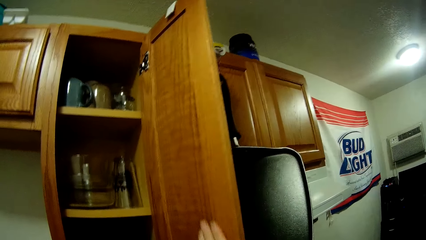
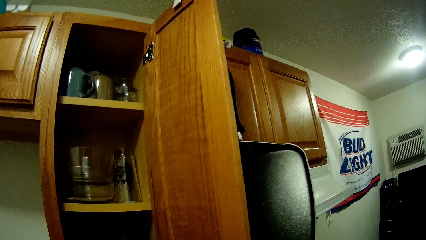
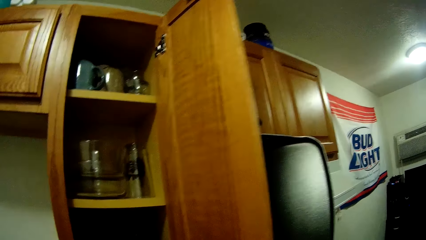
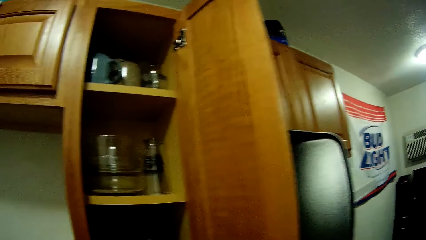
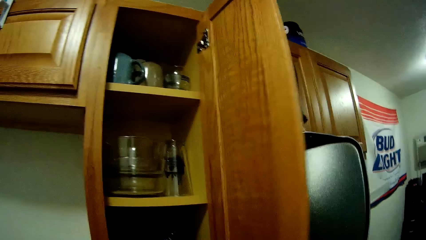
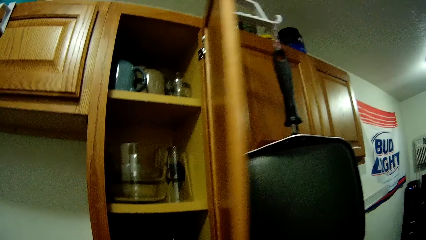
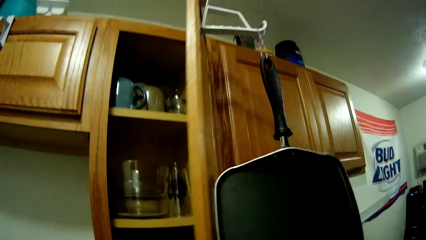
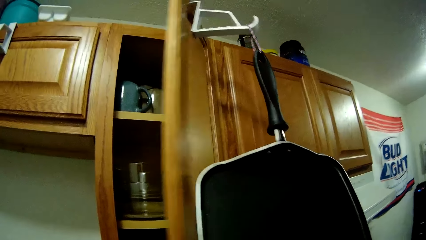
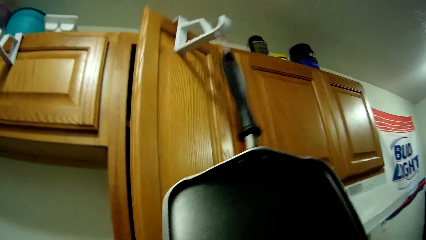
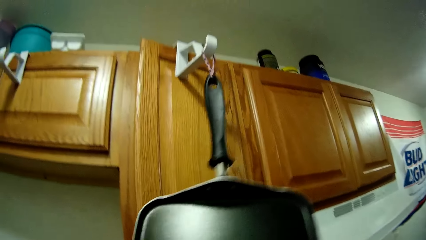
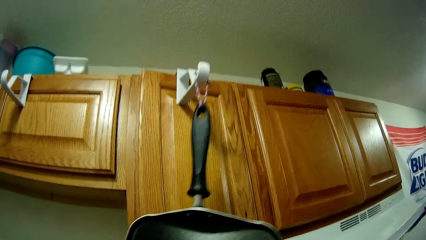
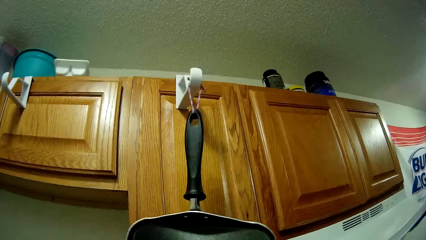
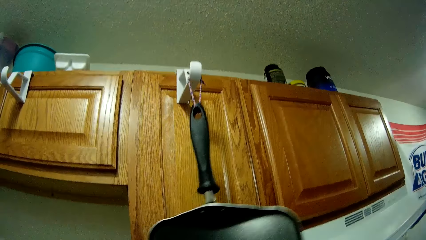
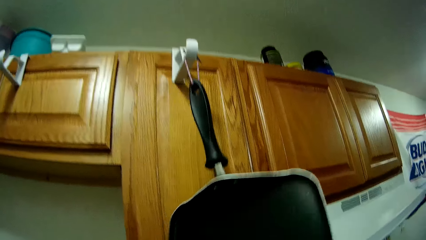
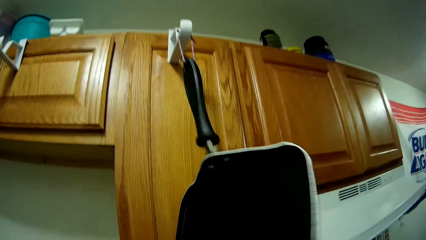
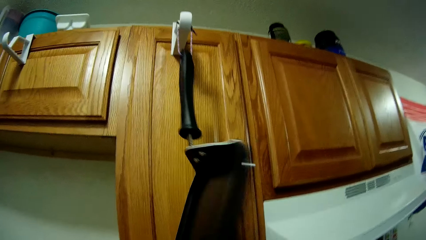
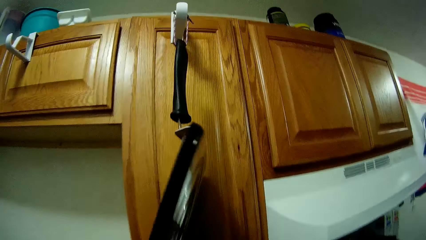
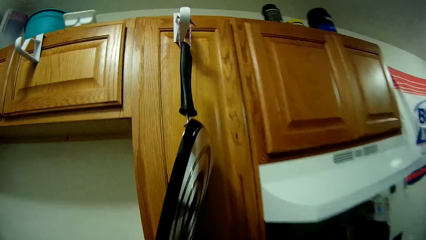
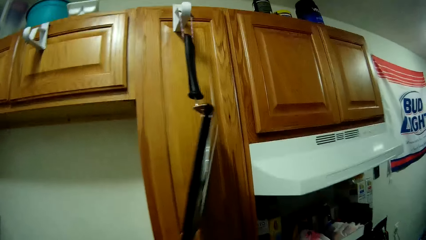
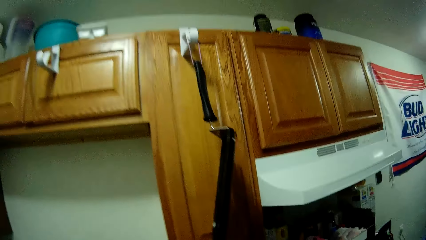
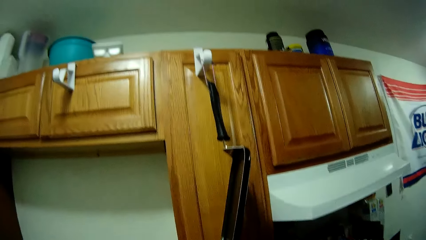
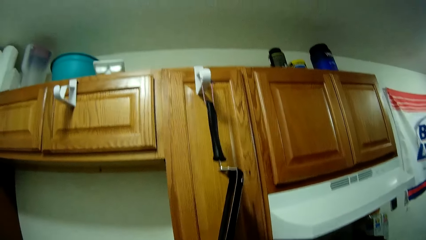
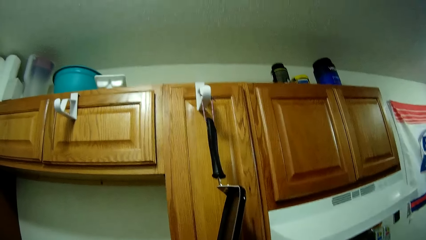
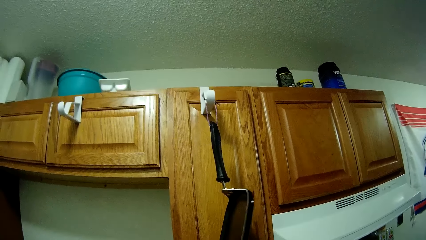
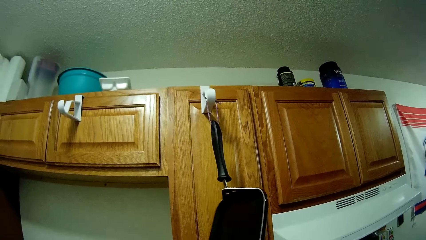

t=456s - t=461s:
The camera wearer closes the door of the cupboard.

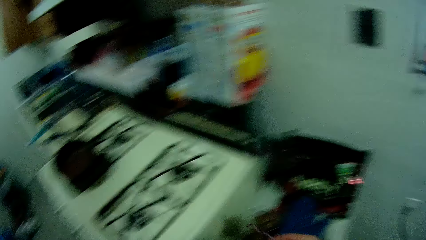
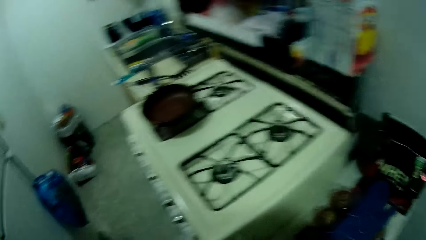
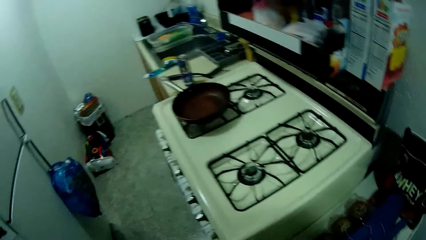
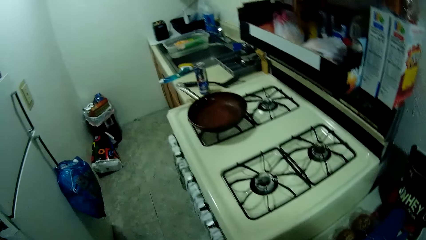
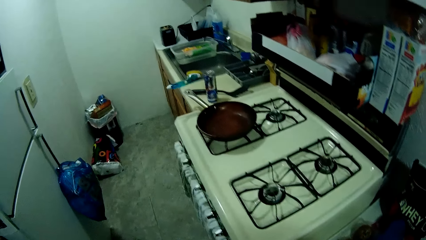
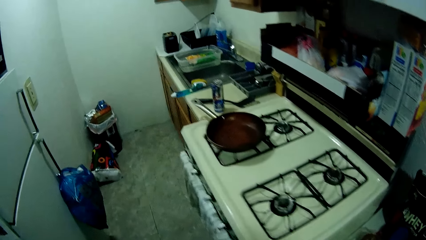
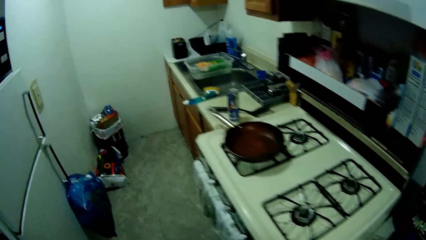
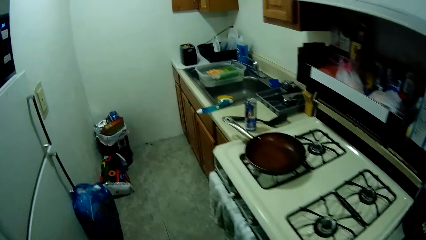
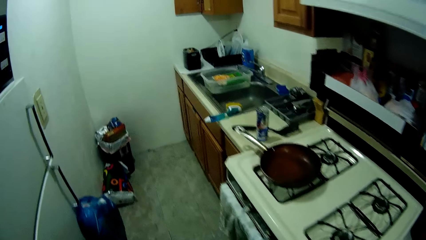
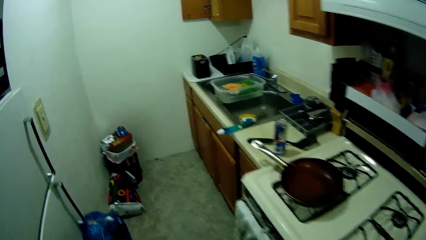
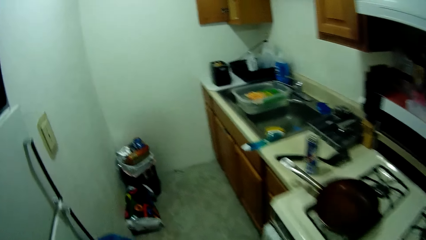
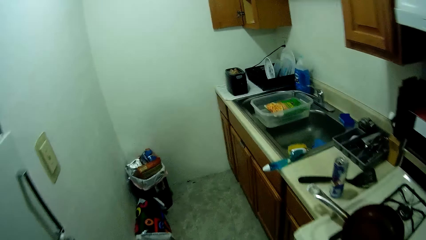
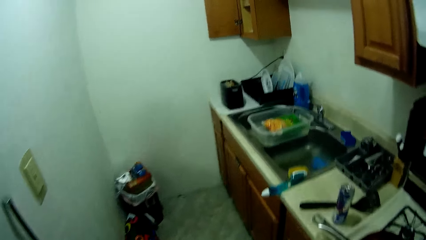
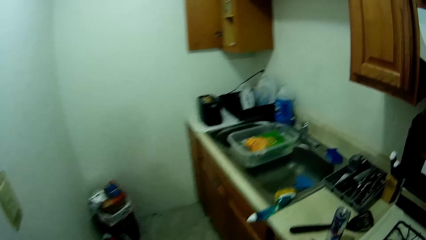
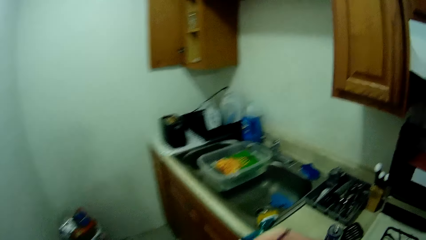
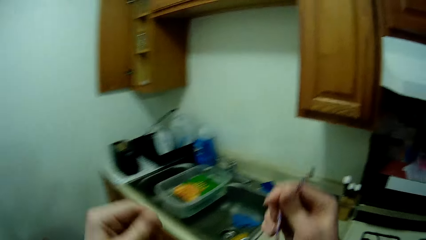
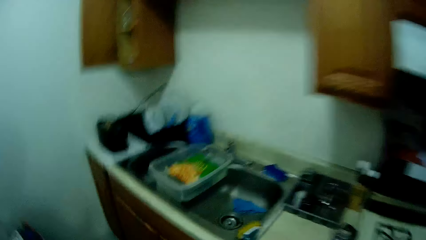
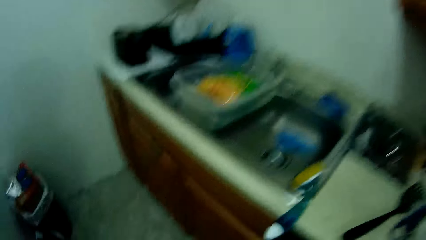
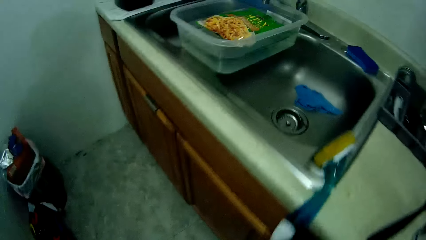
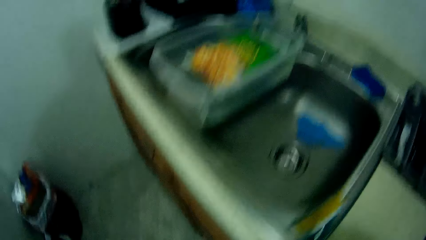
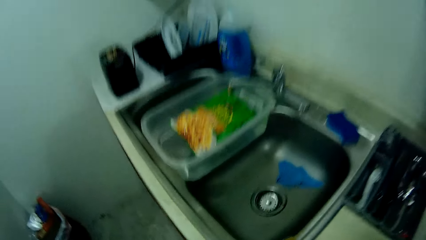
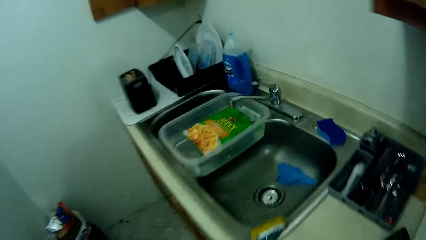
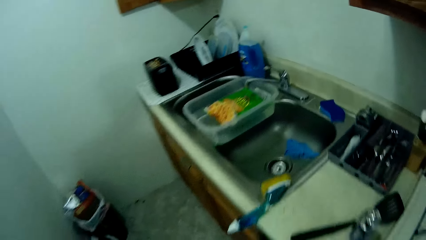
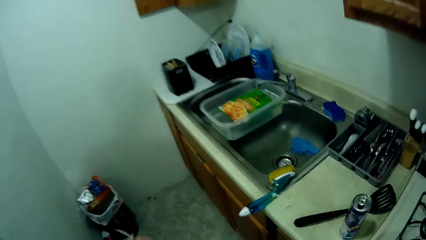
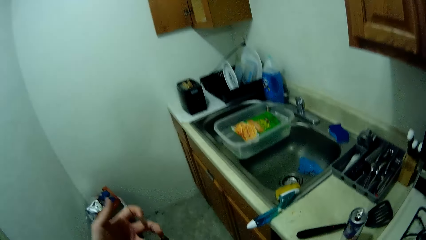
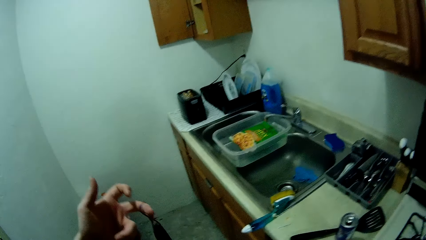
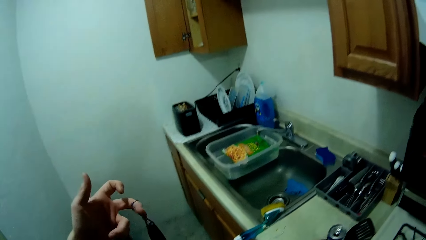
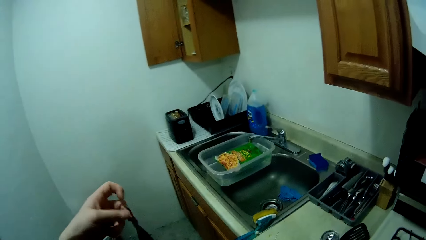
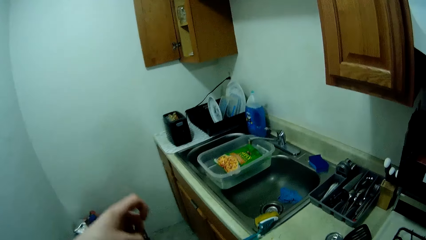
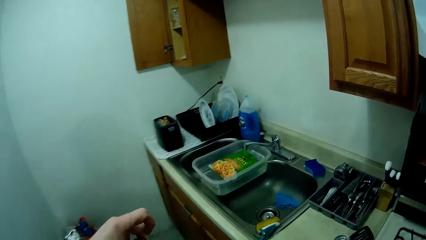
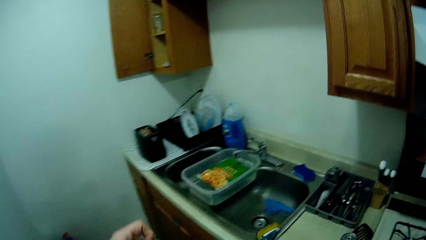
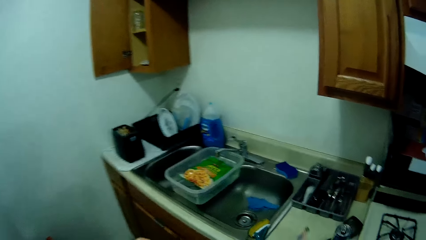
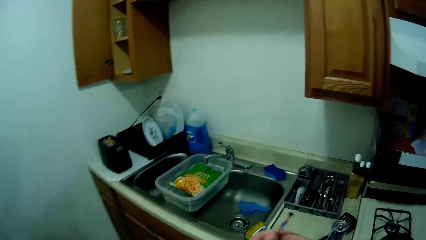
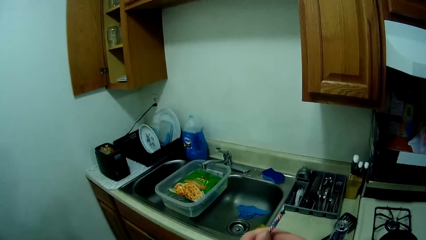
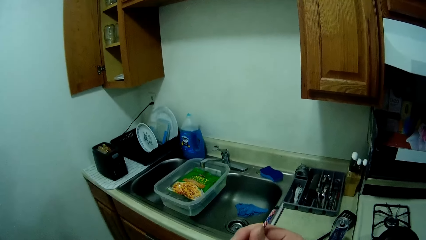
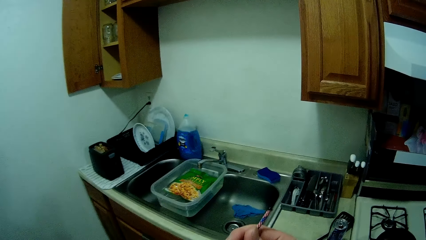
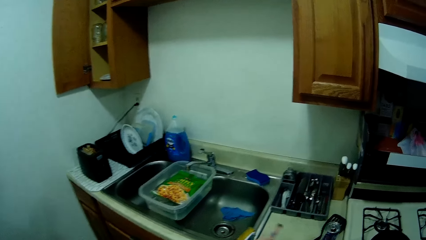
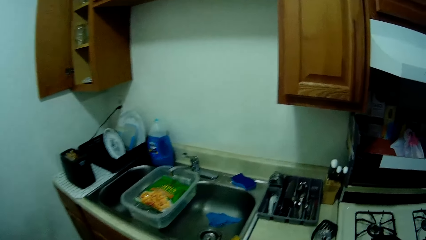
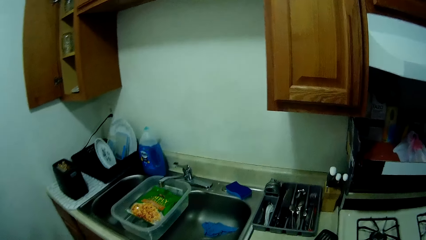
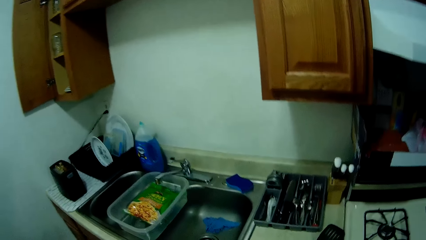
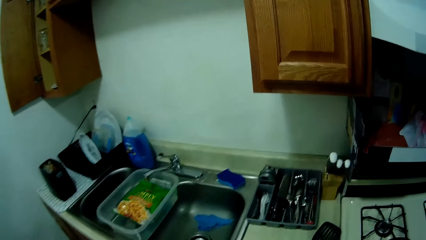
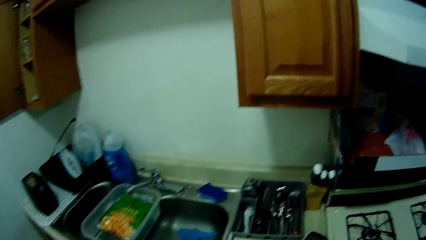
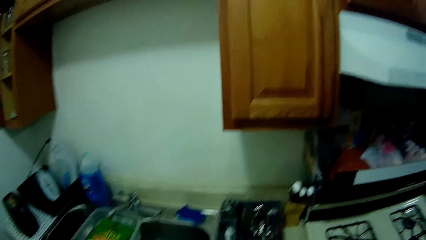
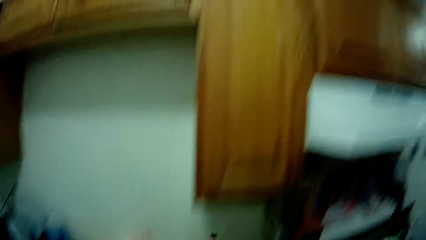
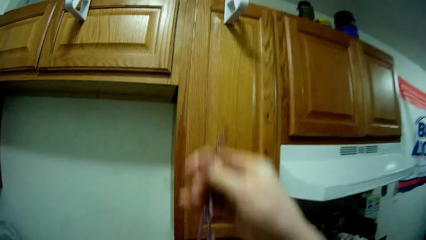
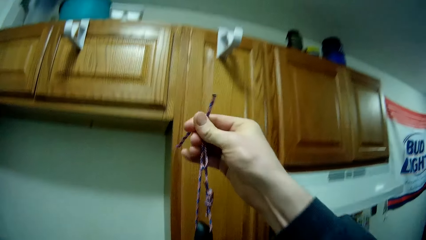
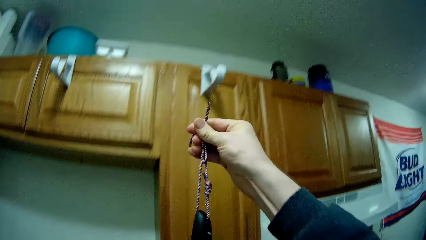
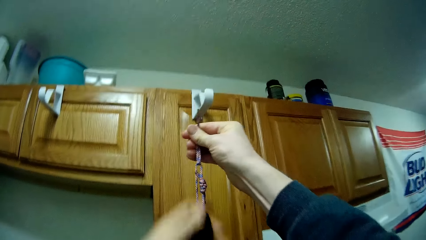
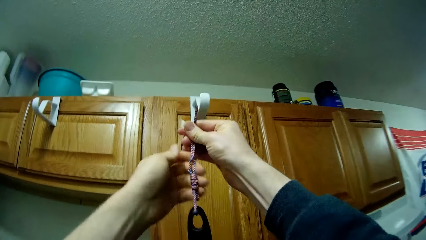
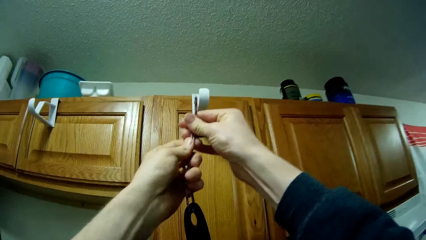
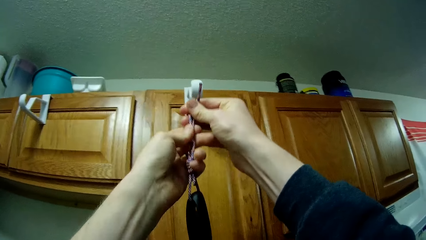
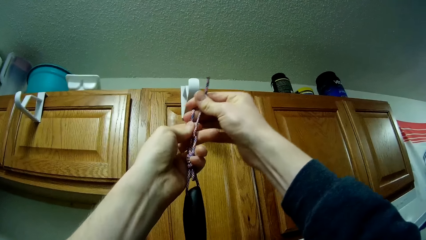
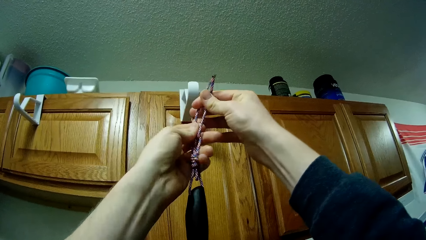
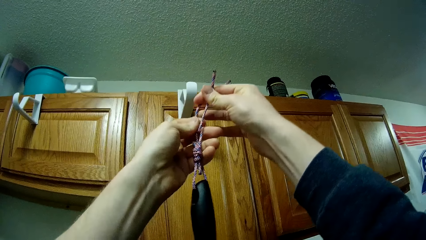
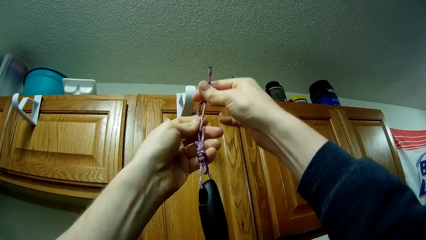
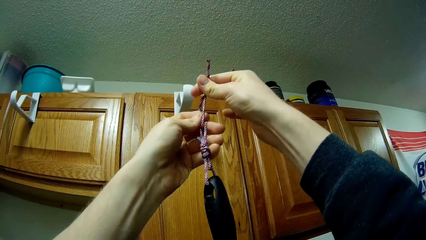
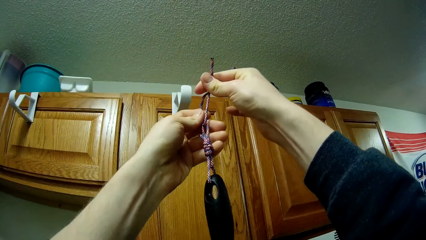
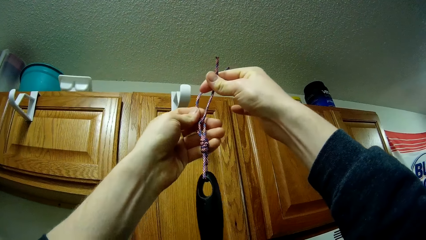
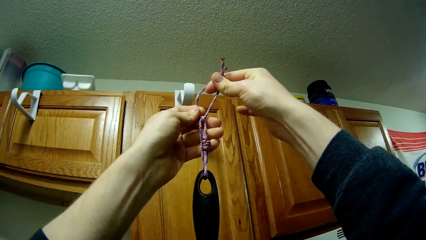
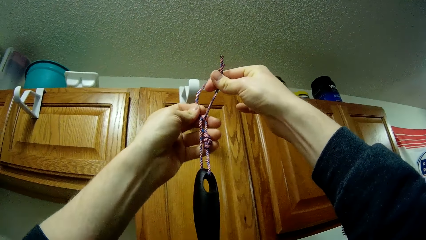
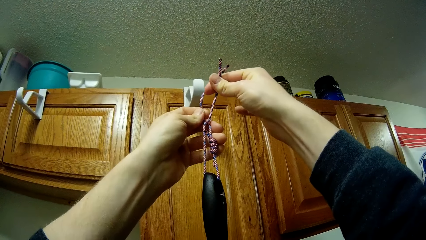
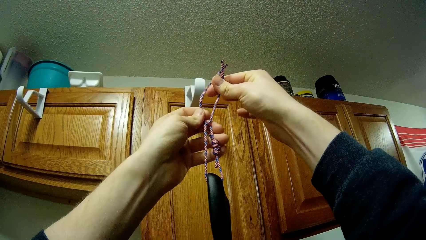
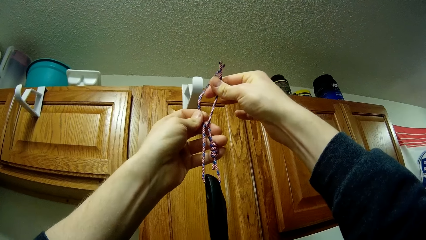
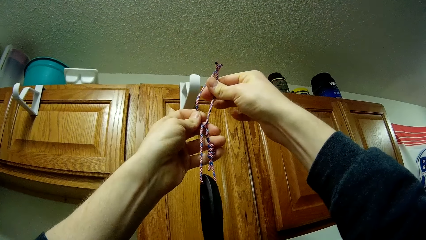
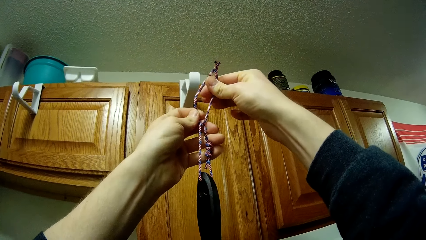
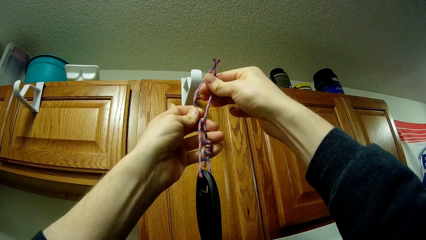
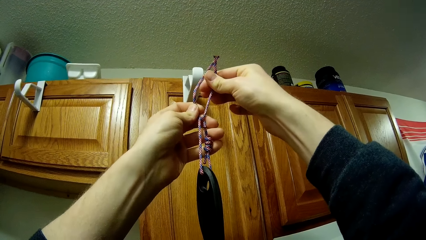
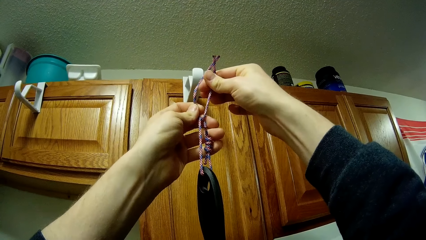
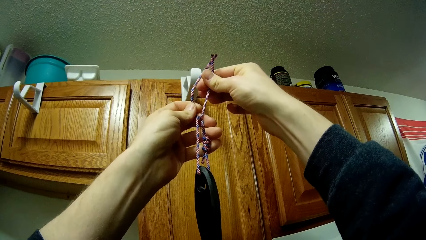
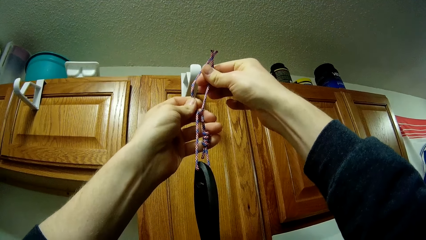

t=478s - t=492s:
The camera wearer walks towards a kitchen sink. They raise the cooking pan or frying pan by the rope.
